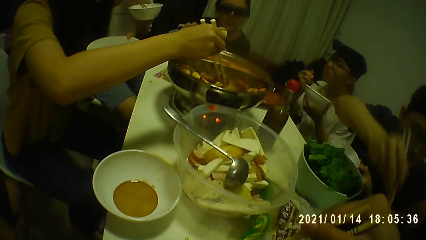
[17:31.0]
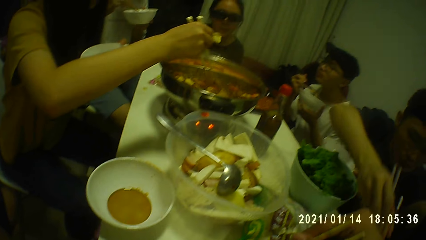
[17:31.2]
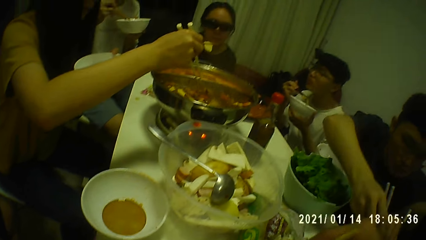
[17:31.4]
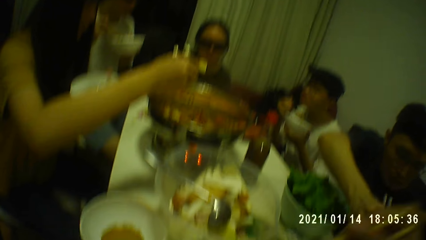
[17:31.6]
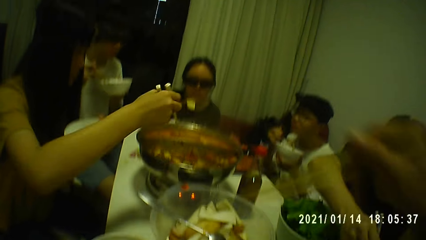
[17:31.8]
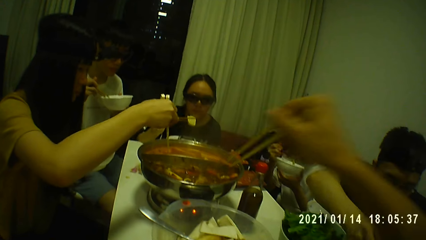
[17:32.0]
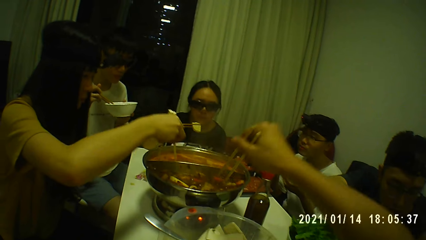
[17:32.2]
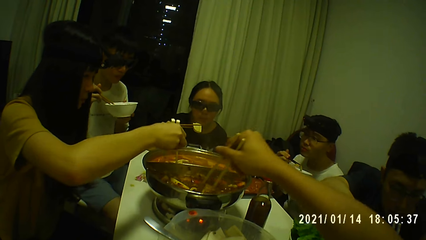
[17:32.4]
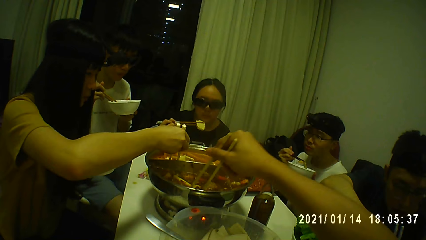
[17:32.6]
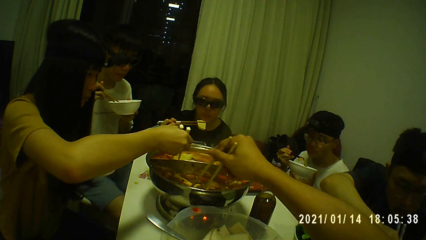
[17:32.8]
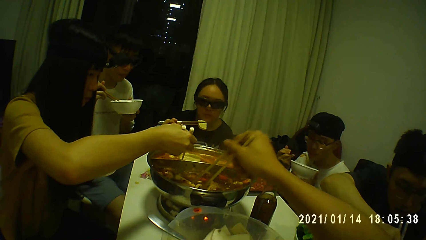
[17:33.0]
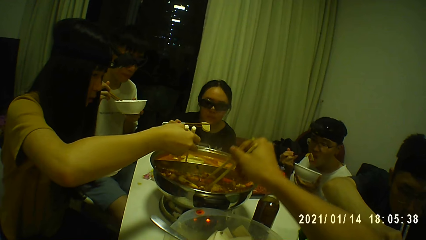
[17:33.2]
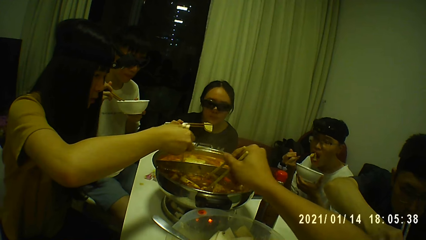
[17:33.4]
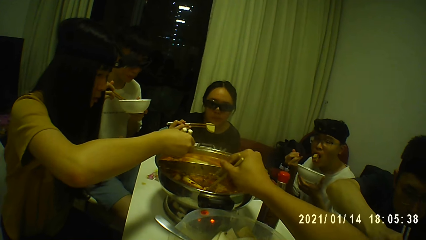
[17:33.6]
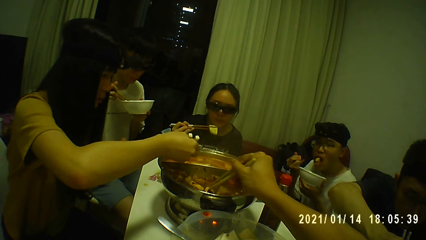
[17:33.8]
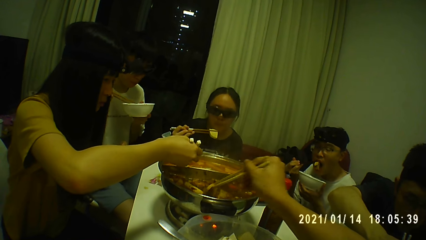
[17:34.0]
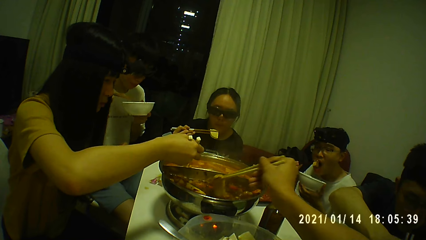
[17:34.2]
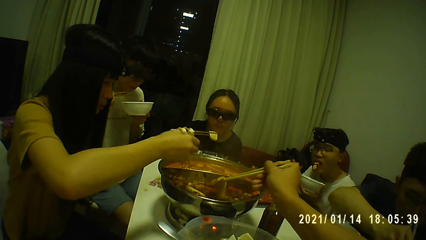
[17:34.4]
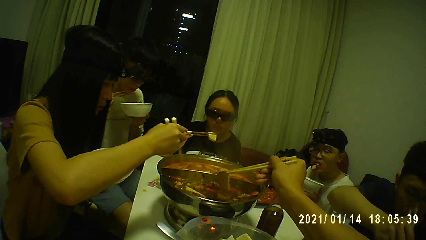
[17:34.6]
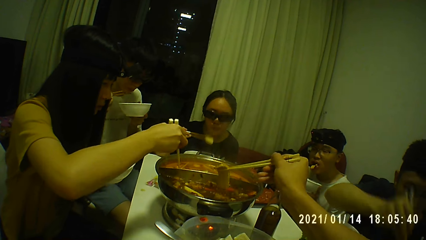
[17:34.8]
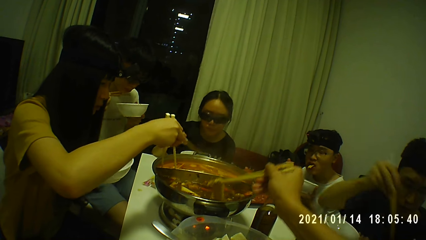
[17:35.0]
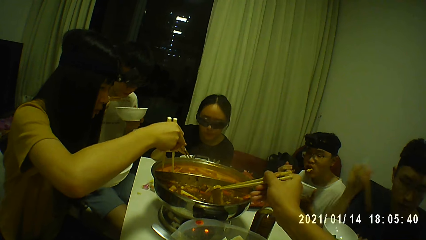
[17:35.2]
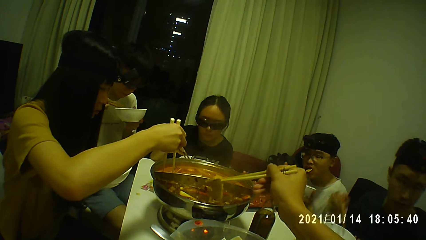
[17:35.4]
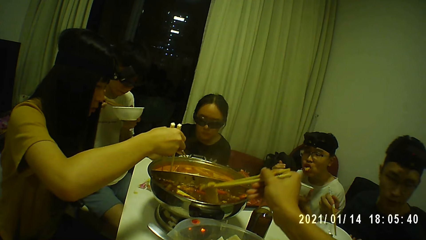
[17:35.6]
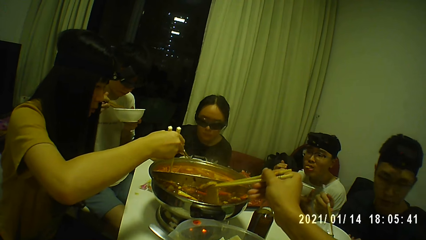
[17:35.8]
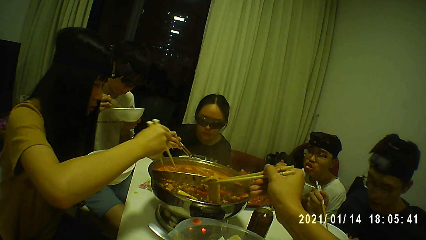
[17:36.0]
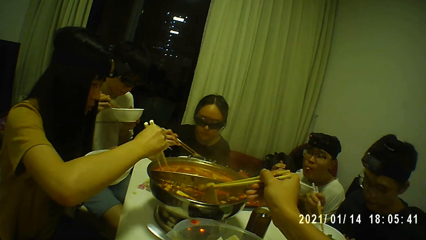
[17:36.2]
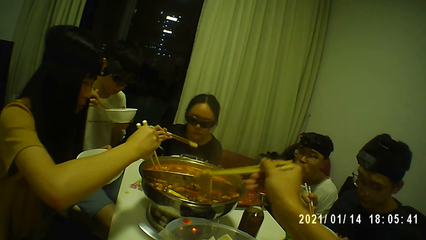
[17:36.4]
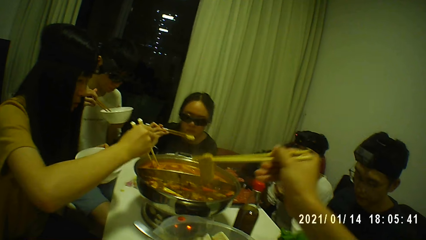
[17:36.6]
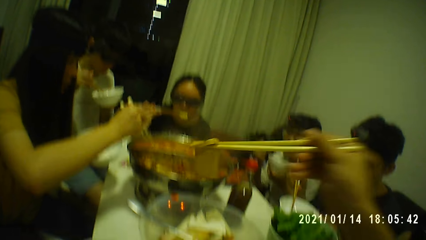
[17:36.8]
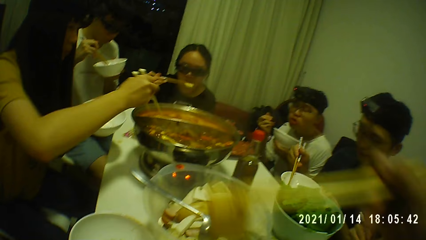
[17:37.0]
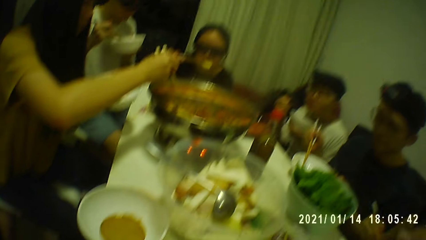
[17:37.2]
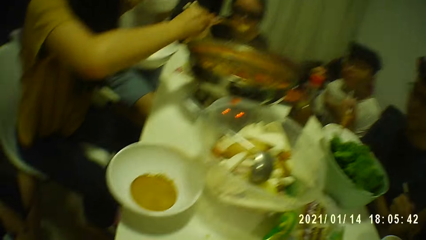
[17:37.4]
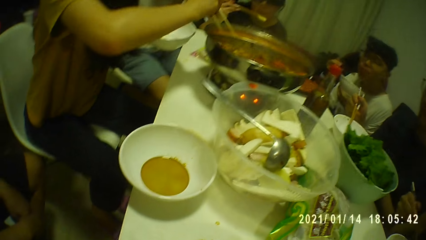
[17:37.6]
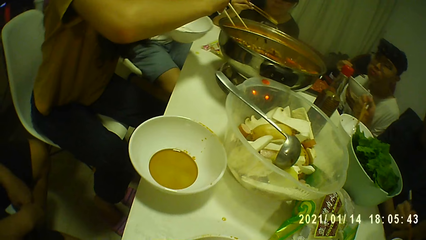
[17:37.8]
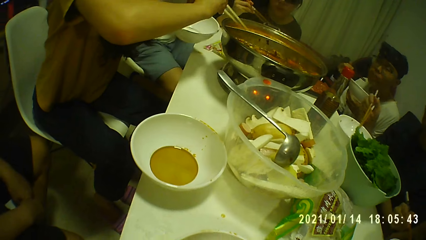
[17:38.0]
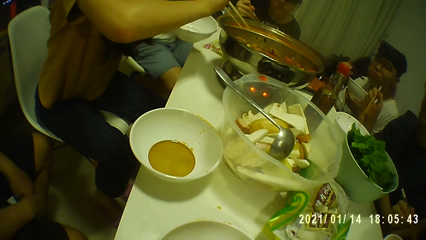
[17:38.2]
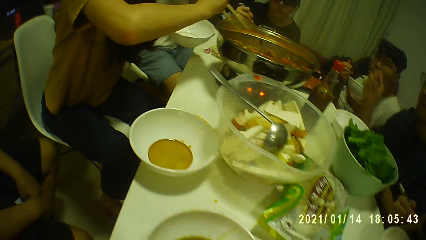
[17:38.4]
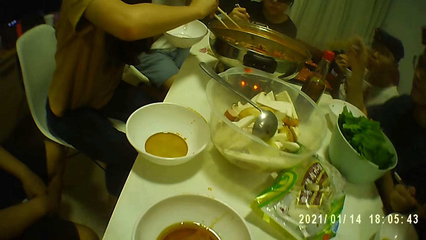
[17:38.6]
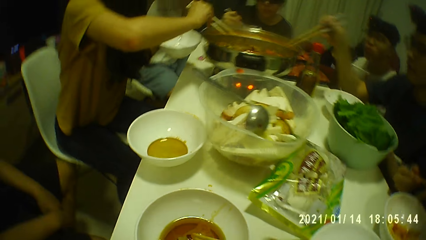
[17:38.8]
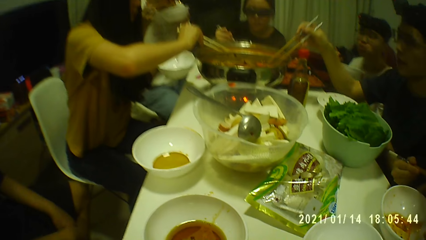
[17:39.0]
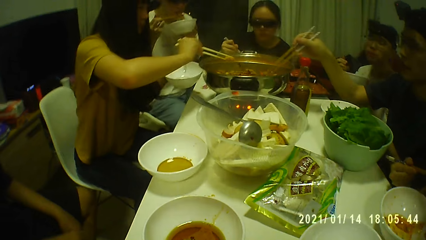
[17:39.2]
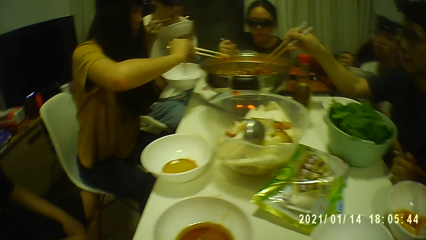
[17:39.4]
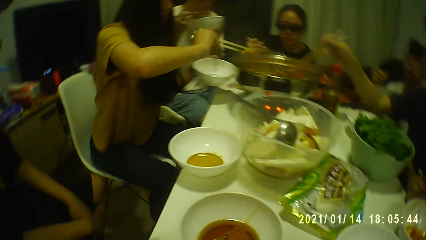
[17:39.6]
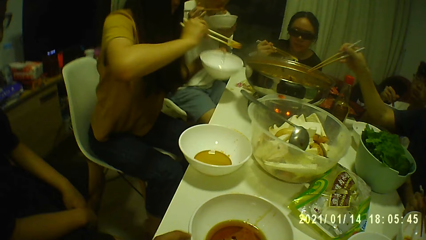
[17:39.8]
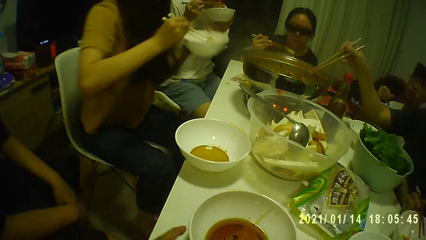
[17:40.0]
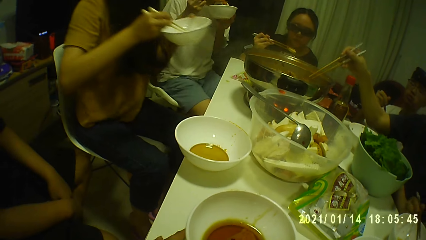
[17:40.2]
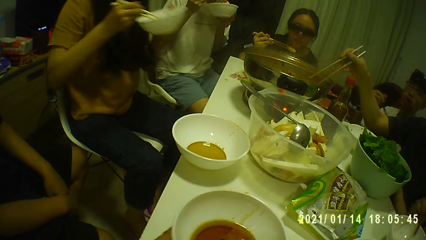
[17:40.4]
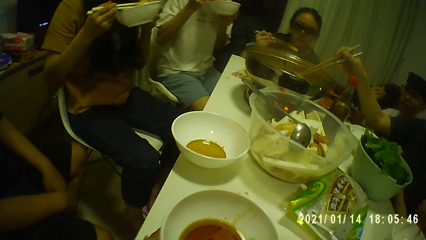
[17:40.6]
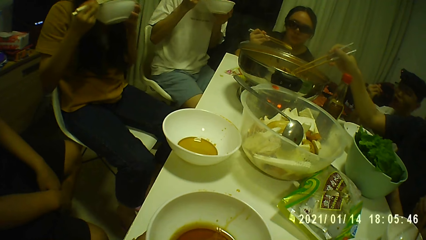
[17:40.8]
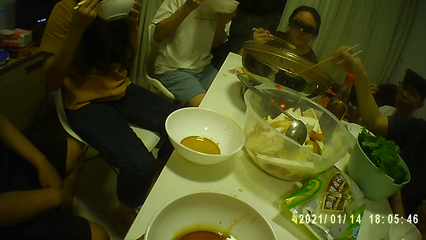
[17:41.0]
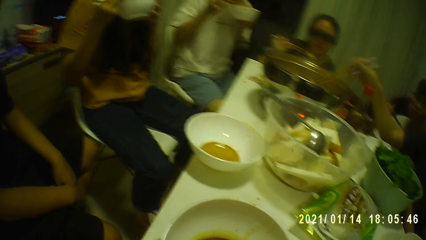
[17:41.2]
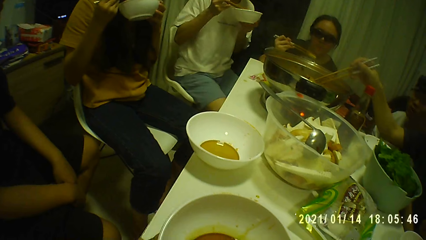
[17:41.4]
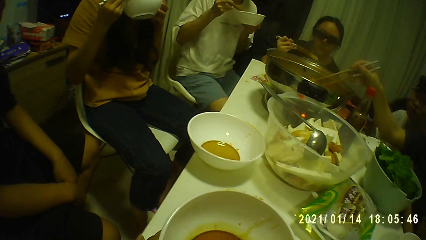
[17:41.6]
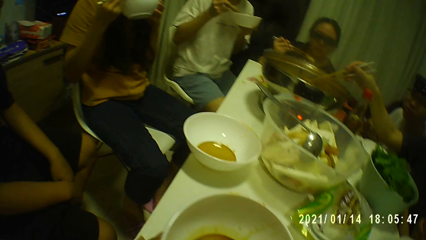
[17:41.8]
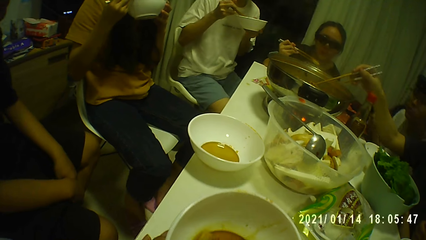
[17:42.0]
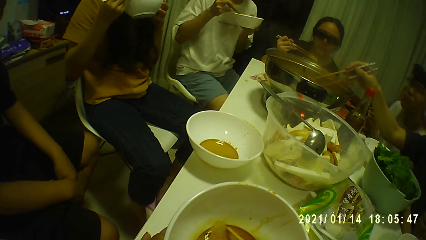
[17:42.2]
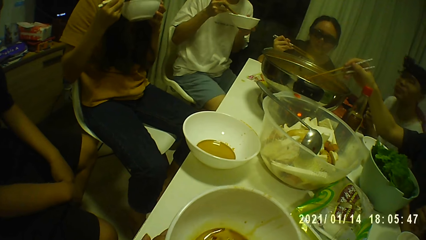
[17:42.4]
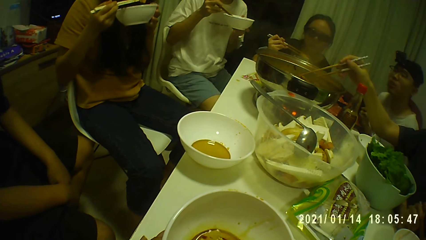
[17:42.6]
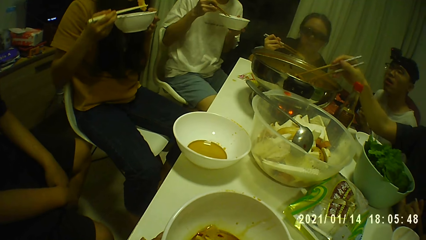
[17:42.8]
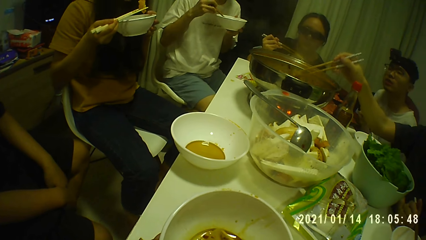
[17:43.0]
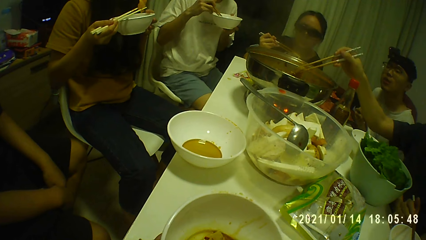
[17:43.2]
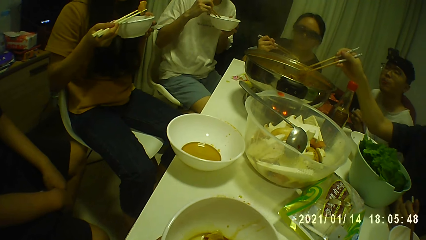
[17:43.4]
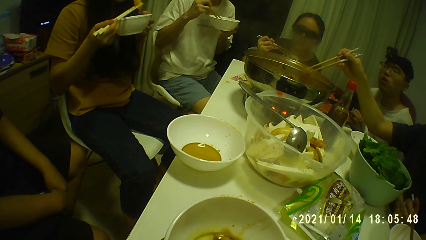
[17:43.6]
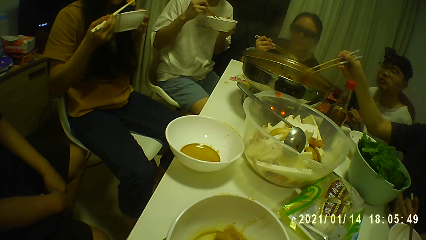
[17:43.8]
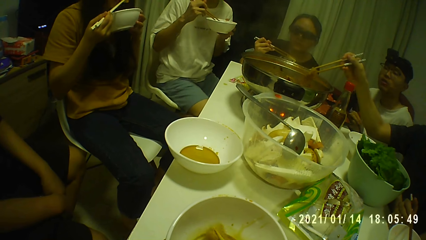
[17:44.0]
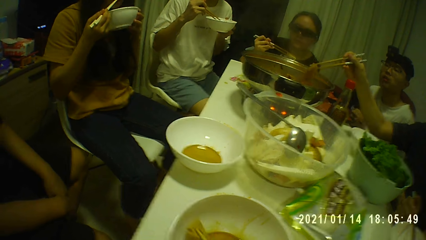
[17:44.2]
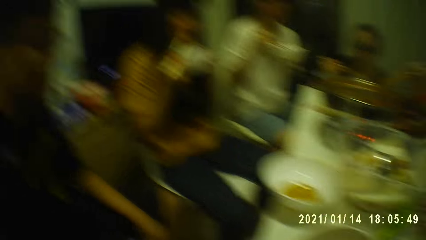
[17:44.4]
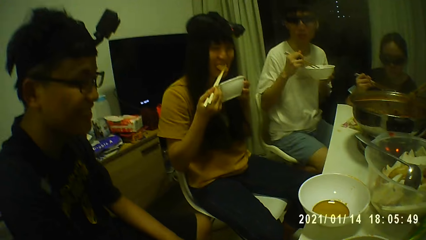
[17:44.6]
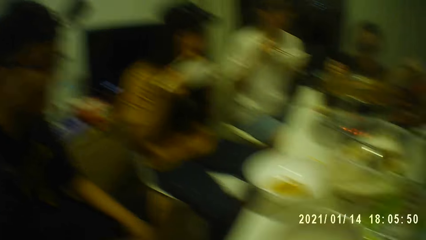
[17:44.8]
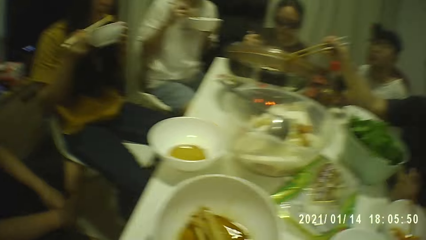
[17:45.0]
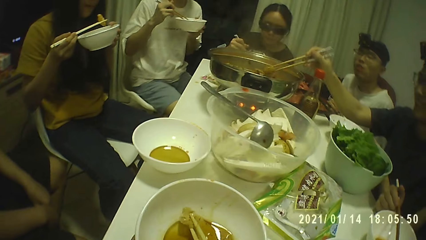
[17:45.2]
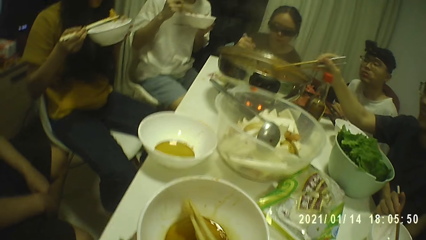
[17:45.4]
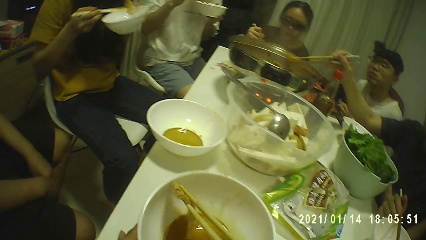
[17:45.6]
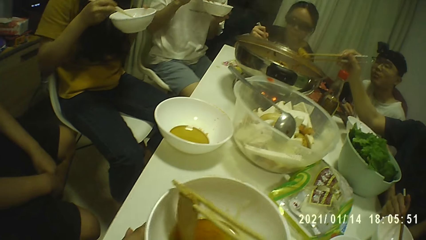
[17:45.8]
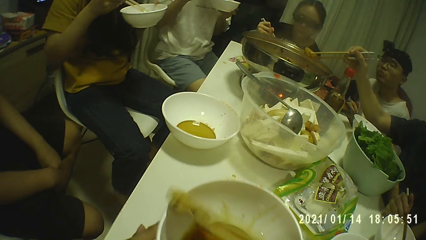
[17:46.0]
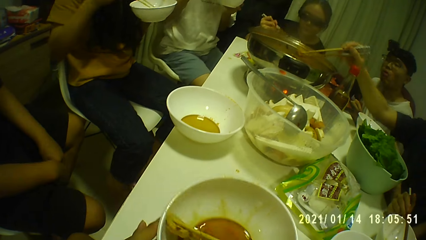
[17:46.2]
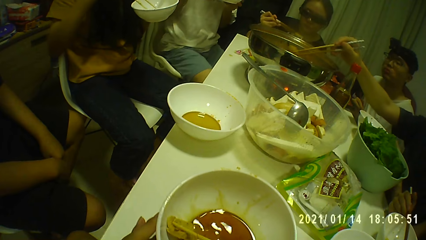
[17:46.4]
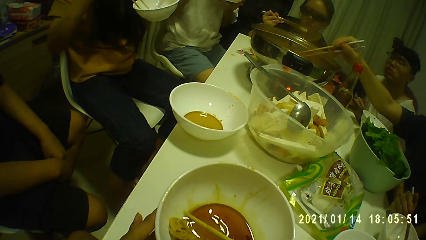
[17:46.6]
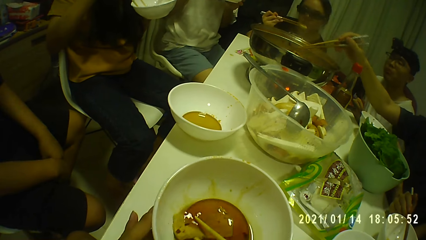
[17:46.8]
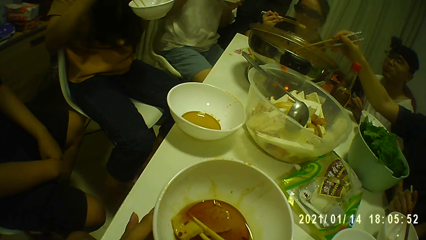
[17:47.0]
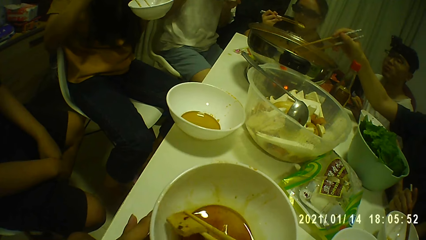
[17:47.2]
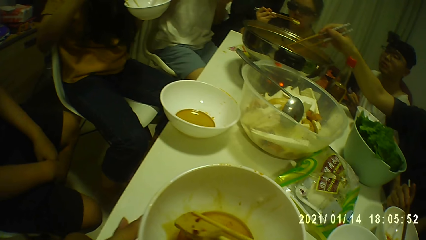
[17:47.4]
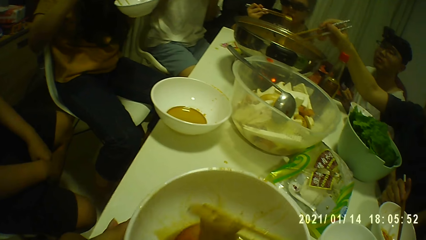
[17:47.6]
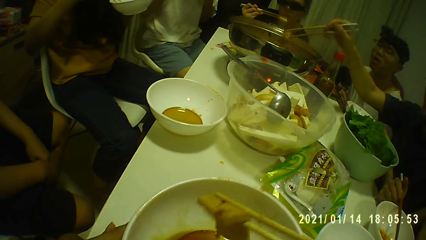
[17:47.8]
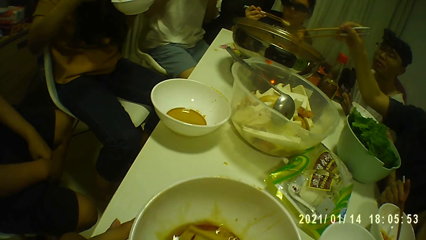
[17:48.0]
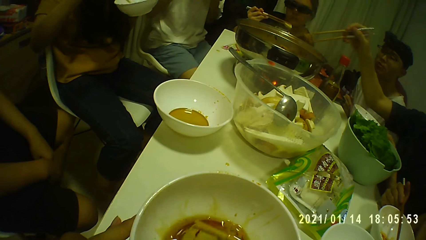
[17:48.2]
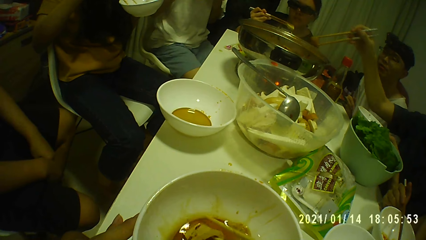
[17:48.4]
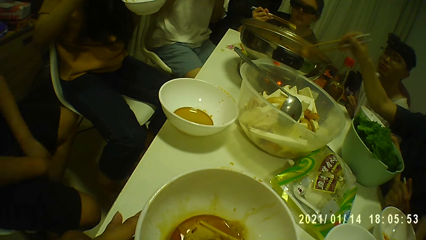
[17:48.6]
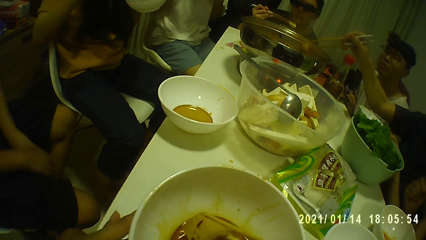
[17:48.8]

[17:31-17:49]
The camera wearer takes a piece of beef from the pot with the chopsticks in his right hand. A woman takes a piece of beef from the pot with the chopsticks in her right hand. The woman drops the piece of beef in the soup bowl with the chopsticks in her right hand. The woman picks the piece of beef from the soup bowl with the chopsticks in her right hand. The woman eats the piece of beef with the chopsticks in her right hand. A man picks a piece of beef from the pot with the chopsticks in his right hand. The camera wearer picks the piece of beef from the soup bowl with the chopsticks in his right hand. The woman drops the piece of beef in the soup bowl with the chopsticks in her right hand. The man drops the piece of beef in the pot with the chopsticks in his right hand. The man picks a piece of beef from the pot with the chopsticks in his right hand.
